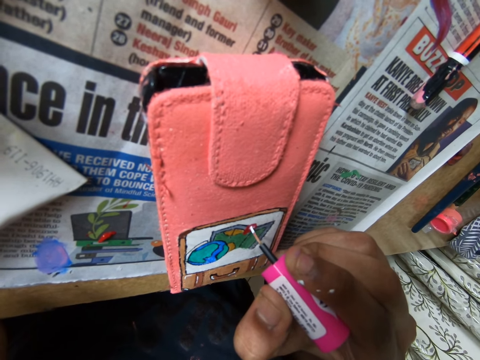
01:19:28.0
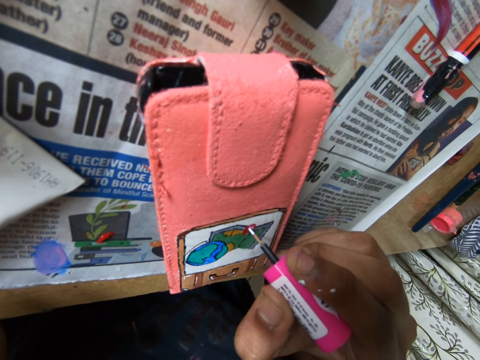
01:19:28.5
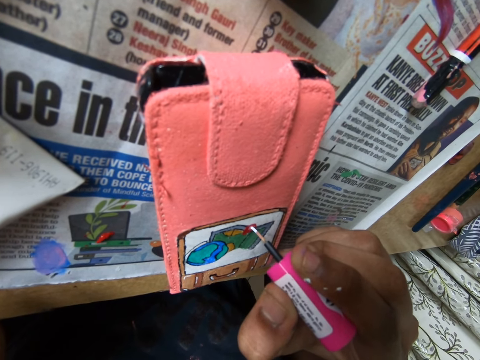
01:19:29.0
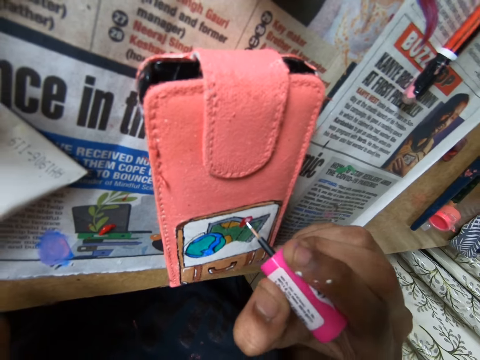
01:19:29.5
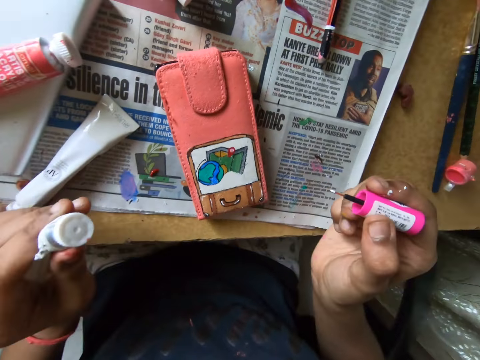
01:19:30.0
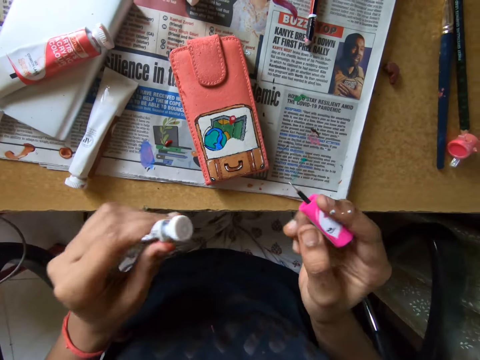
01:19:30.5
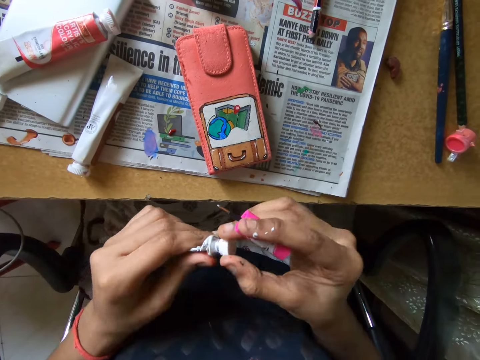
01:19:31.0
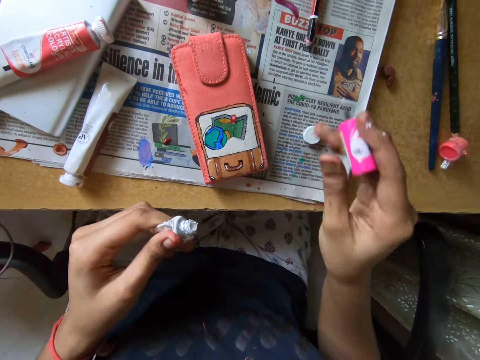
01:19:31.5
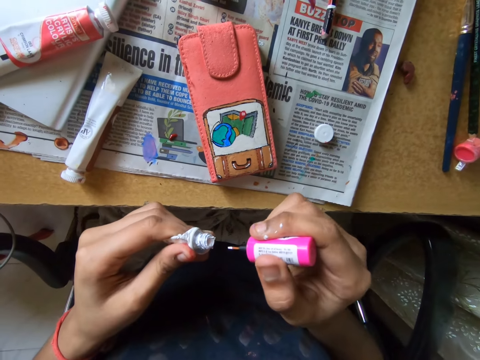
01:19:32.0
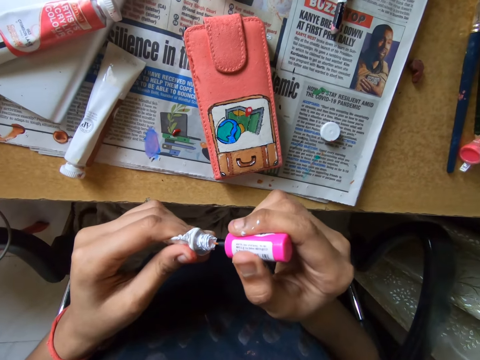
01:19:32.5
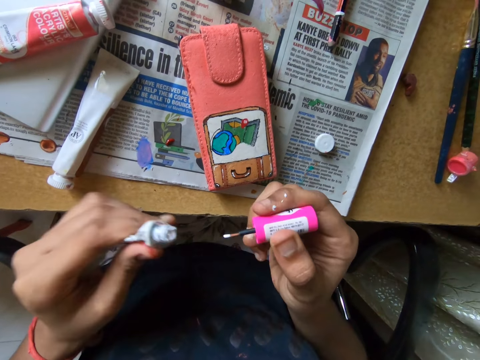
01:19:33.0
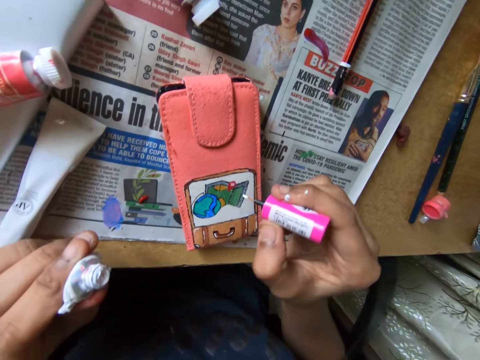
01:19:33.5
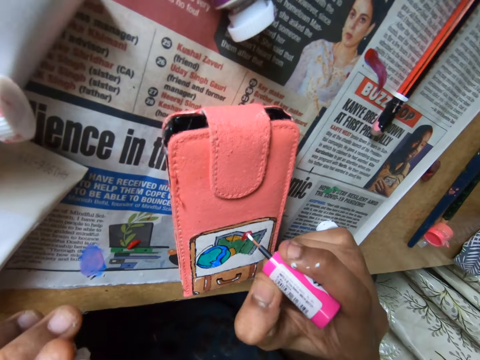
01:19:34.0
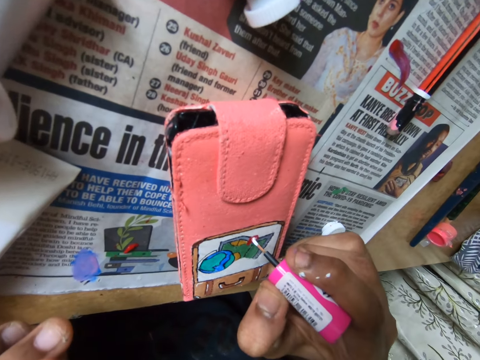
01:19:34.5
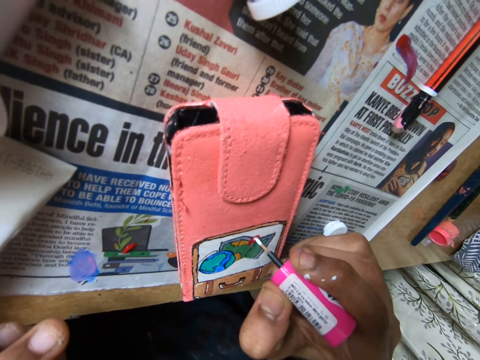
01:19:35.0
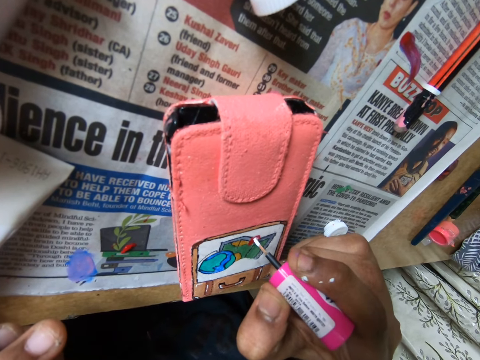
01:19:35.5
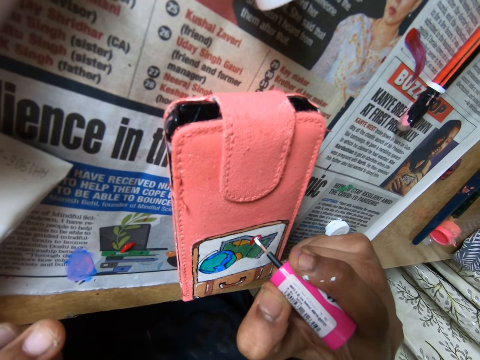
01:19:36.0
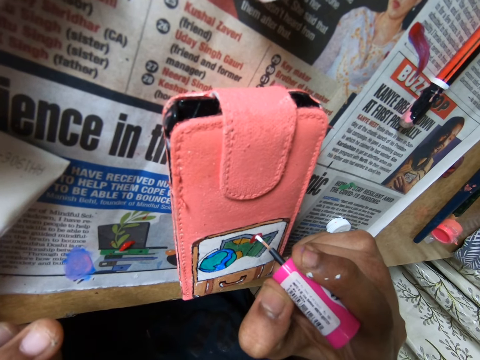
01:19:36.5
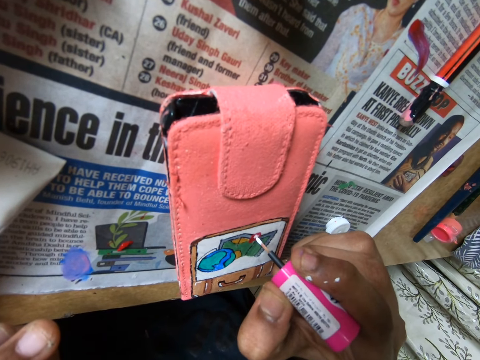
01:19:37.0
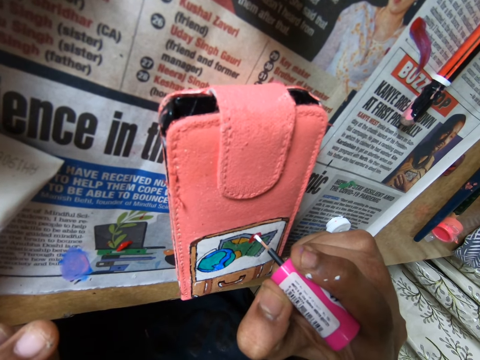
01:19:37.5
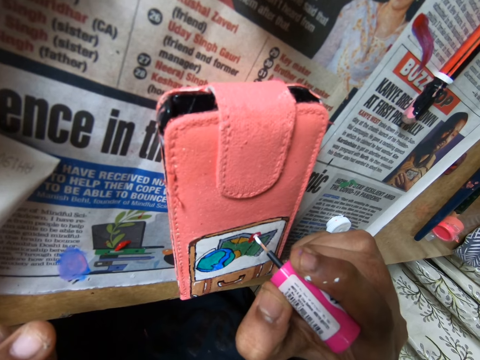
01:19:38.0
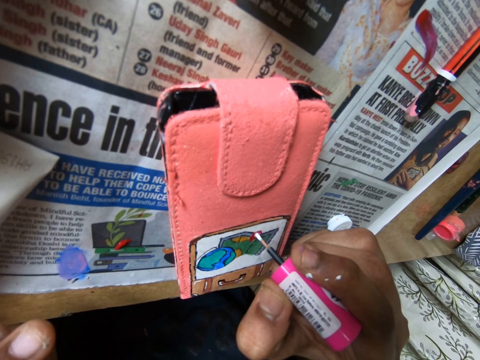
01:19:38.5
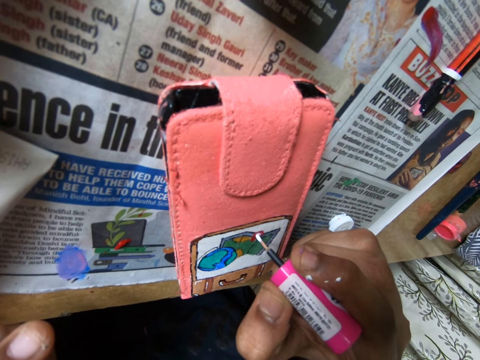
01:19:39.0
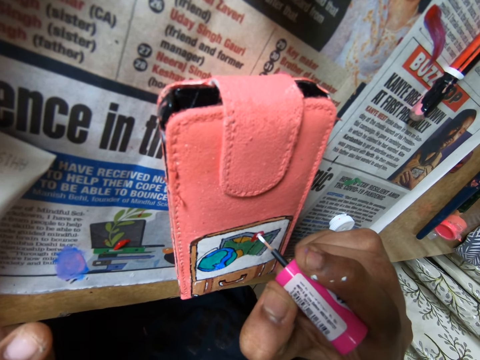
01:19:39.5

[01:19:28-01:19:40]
The camera wearer removes the lid of the tube in his left hand with his right hand. He drops the lid on the table with his right hand. He inserts the paintbrush in his right hand into the tube in his left hand. He draws on the pouch with the paintbrush in his right hand.

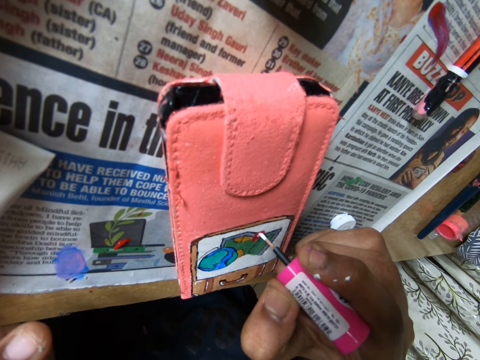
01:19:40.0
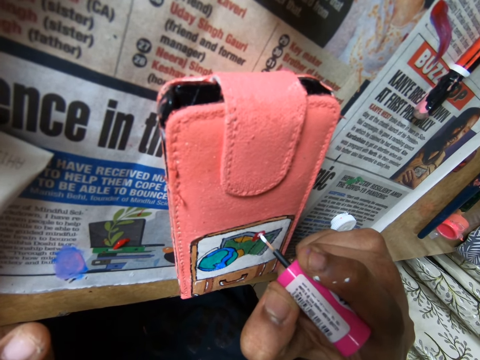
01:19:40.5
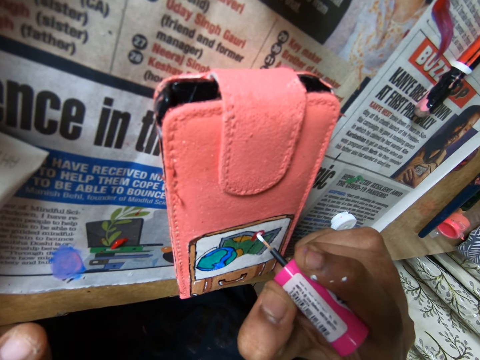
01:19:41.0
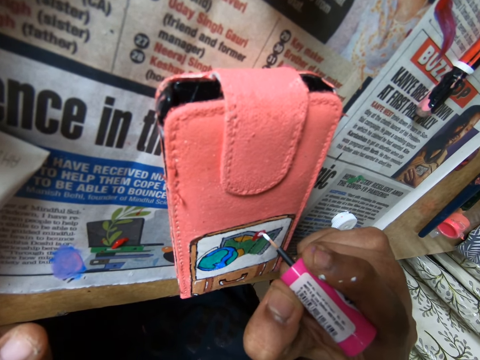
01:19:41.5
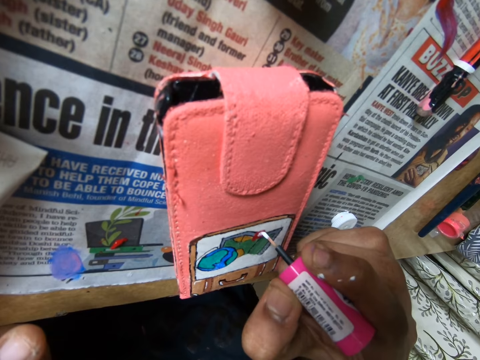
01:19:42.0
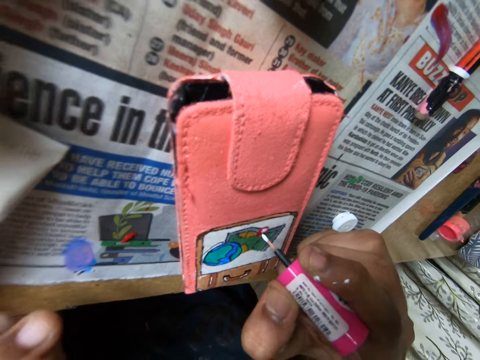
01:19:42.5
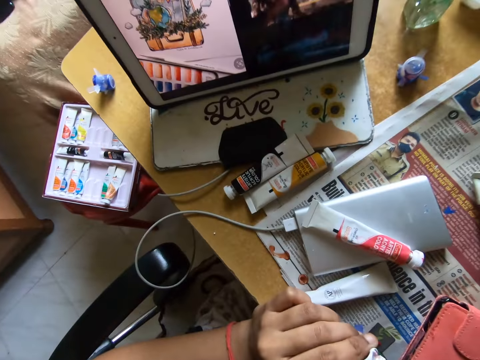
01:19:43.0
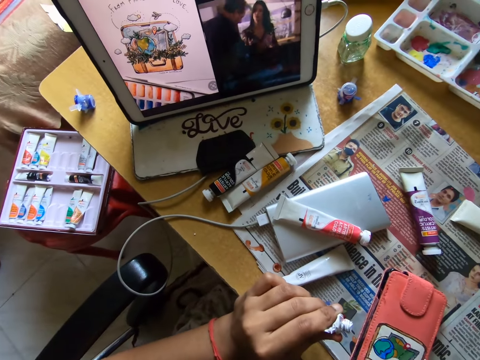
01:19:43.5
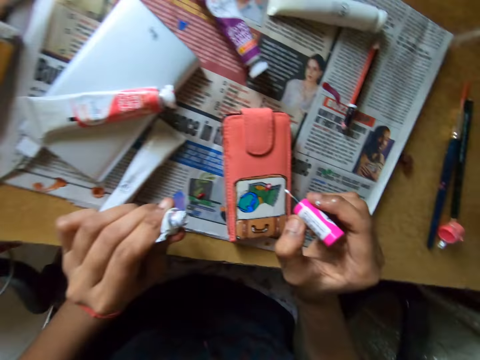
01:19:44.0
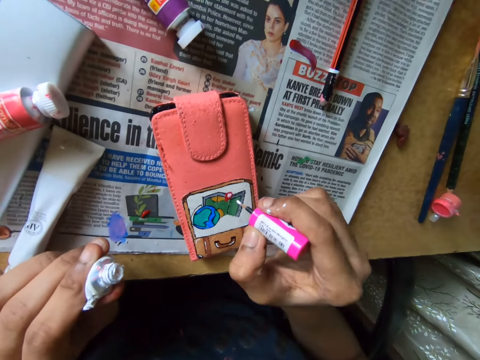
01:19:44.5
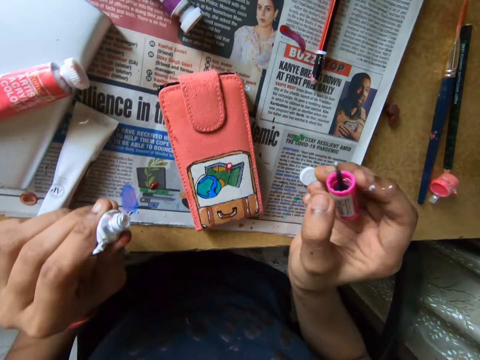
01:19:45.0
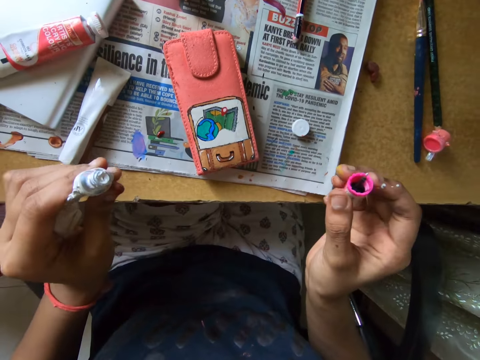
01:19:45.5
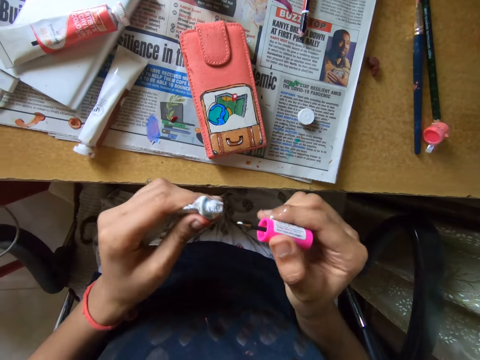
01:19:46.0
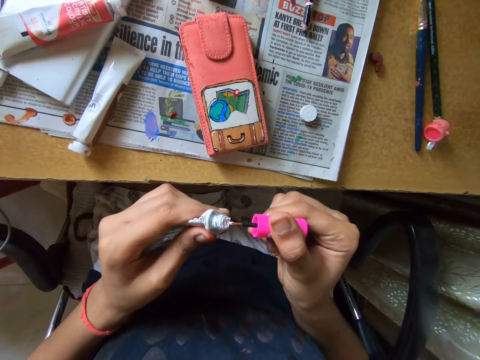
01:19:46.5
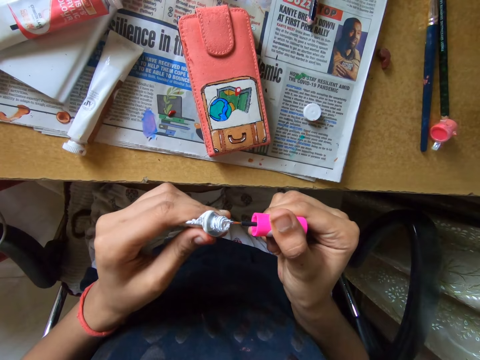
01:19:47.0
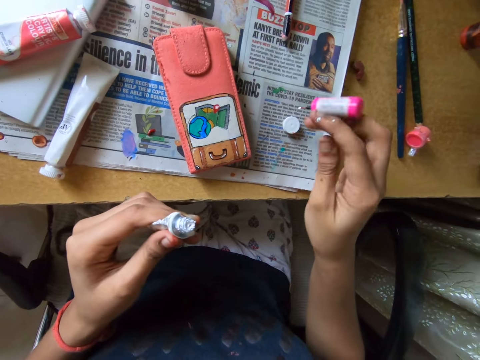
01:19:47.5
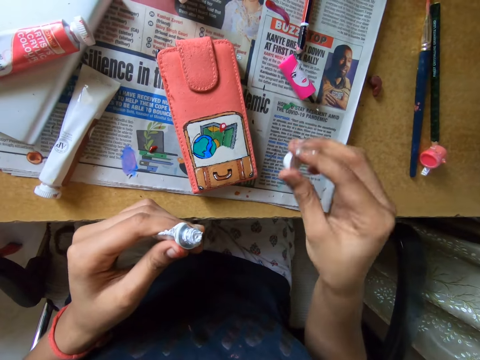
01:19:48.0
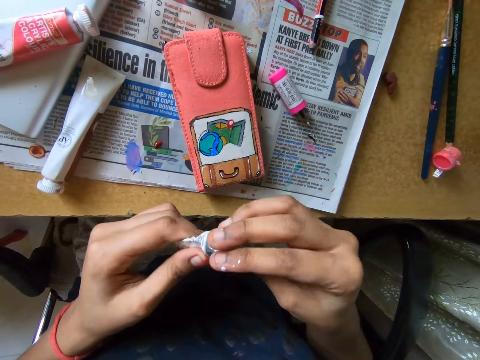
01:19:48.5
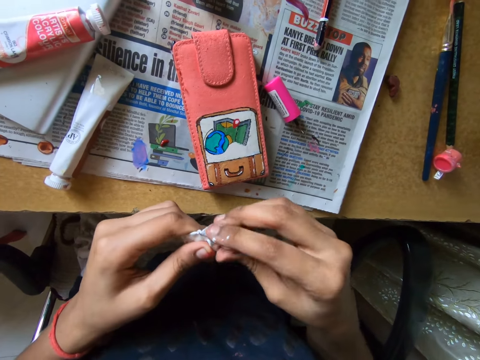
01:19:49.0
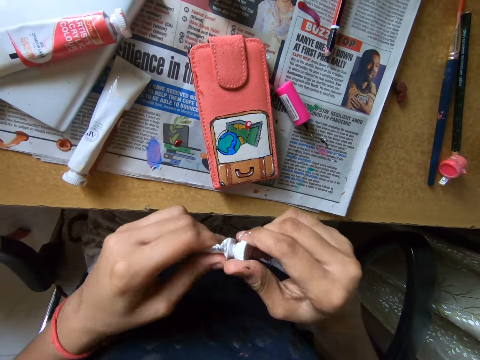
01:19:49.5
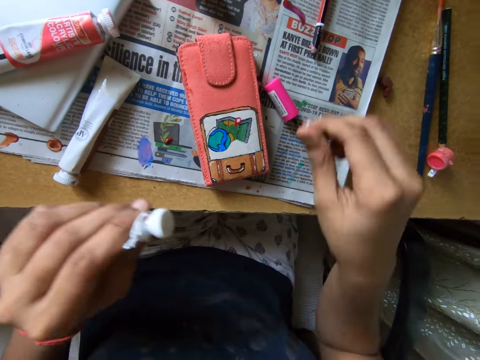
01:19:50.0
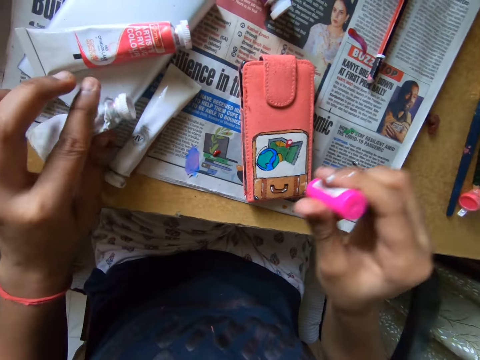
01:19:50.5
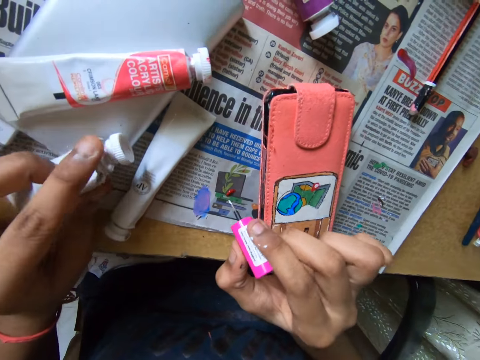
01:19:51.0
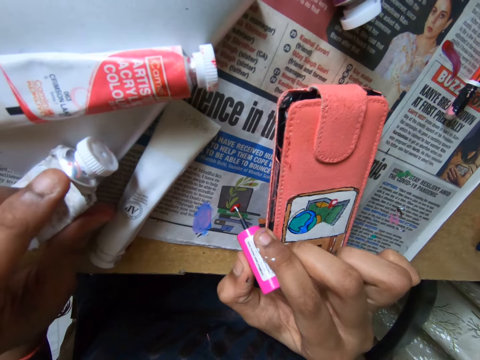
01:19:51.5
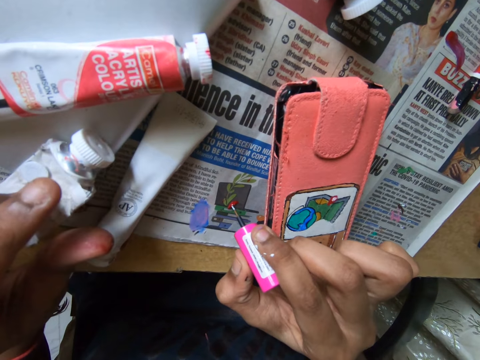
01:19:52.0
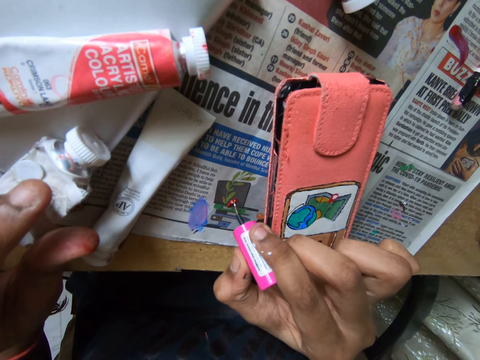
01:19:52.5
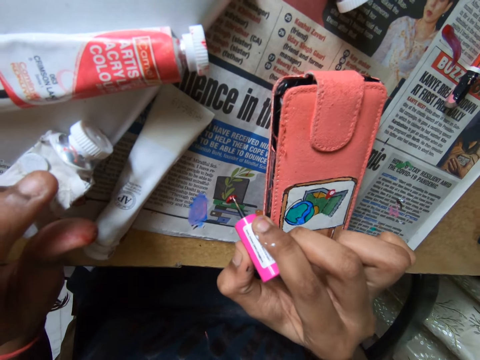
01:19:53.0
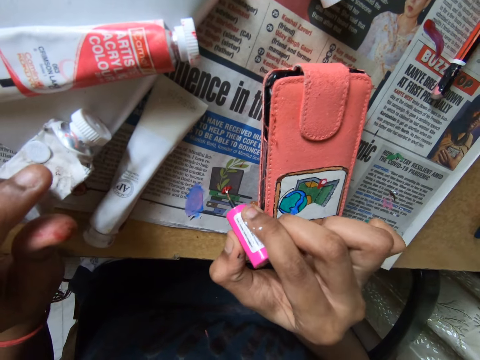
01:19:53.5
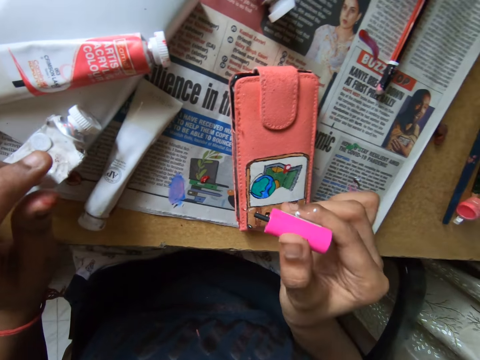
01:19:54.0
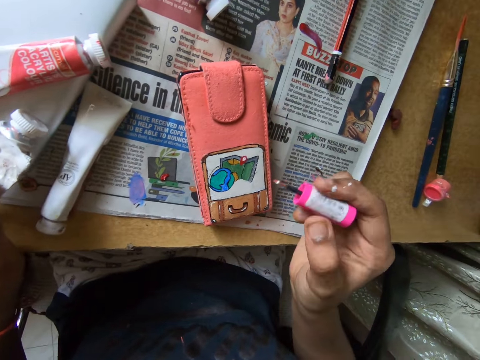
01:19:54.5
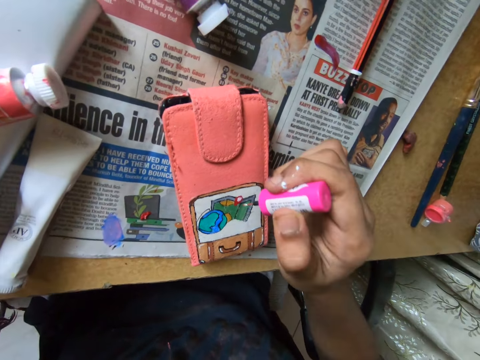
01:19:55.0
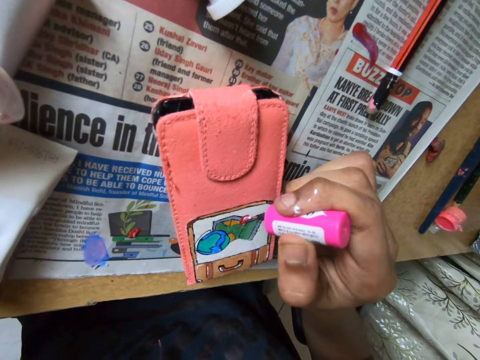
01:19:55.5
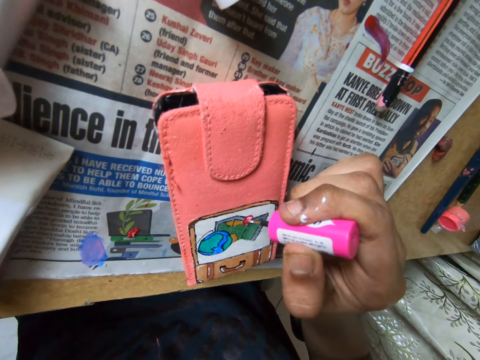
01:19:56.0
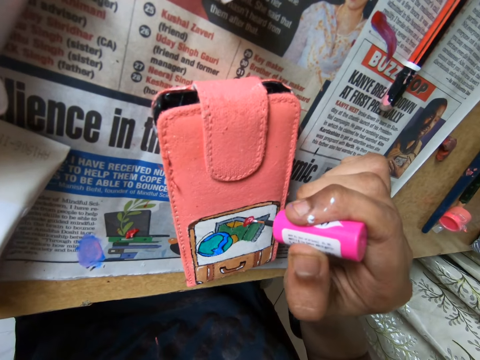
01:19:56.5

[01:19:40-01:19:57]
The camera wearer watches on a tablet. He paints a wallet or pouch with a paint marker or paintbrush. He inserts the paintbrush in his right hand into the tube in his left hand. He drops the paintbrush on the table, on the newspaper, with his right hand. He picks up the lid from the table with his right hand. He covers the tube in his left hand with the lid in his right hand. He picks up the paintbrush from the table with his right hand. He places the tube in his left hand on the table, on top of a phone. He touches a paint on the table with the paintbrush in his right hand. He rubs the paint marker on the newspaper. He draws on the pouch with the paintbrush in his right hand.
